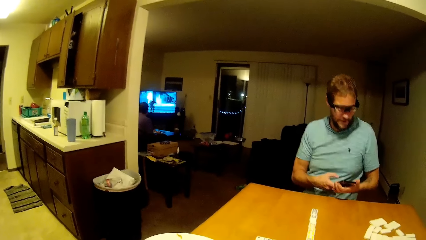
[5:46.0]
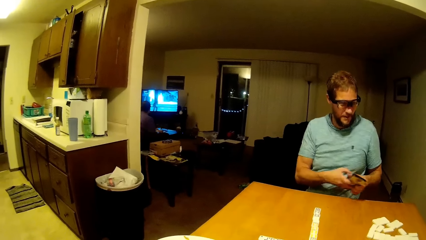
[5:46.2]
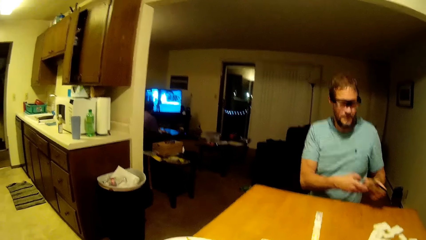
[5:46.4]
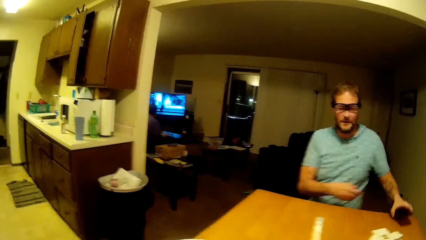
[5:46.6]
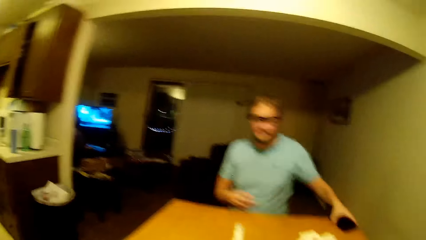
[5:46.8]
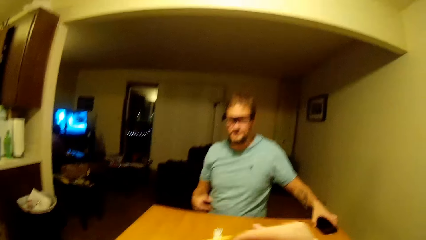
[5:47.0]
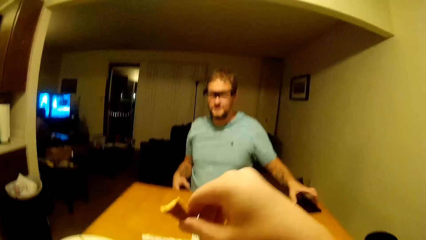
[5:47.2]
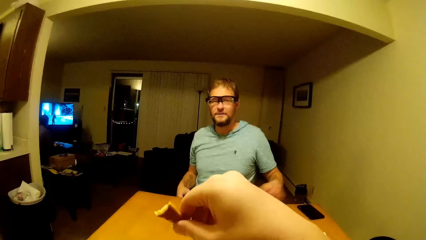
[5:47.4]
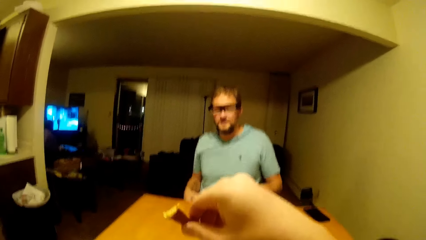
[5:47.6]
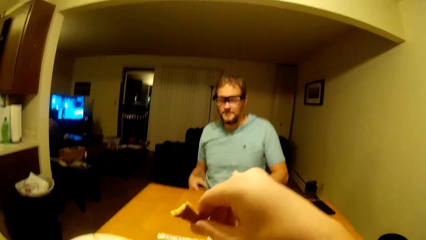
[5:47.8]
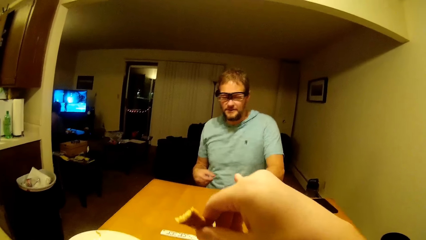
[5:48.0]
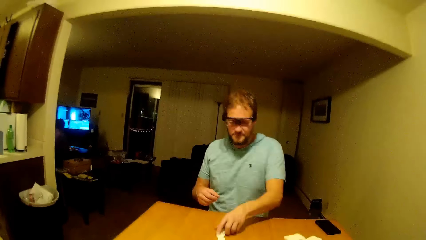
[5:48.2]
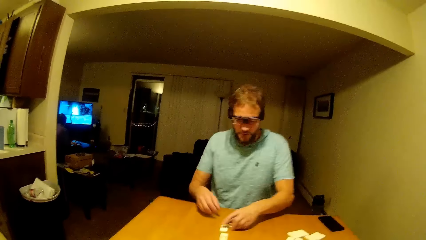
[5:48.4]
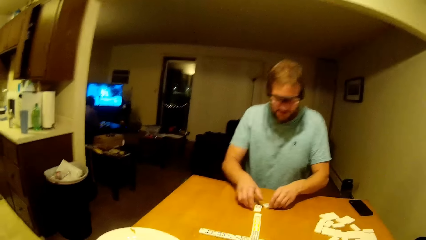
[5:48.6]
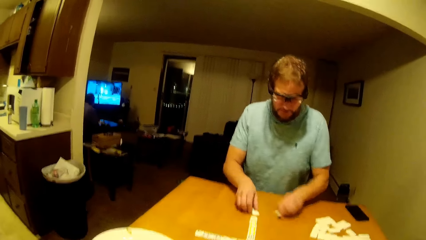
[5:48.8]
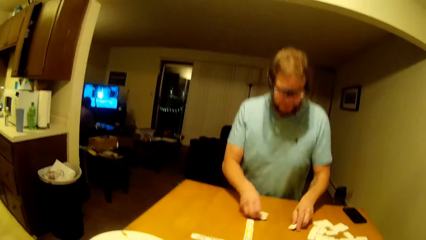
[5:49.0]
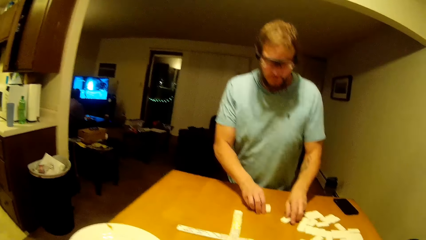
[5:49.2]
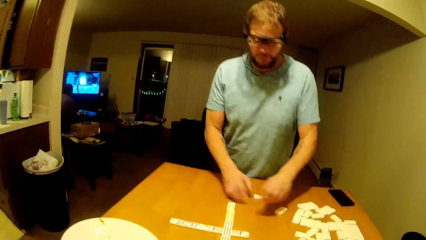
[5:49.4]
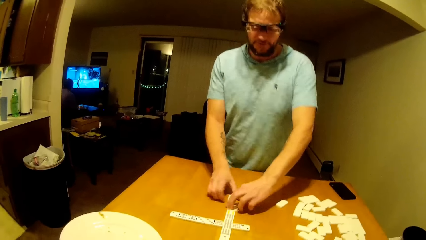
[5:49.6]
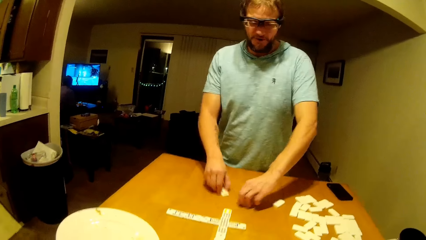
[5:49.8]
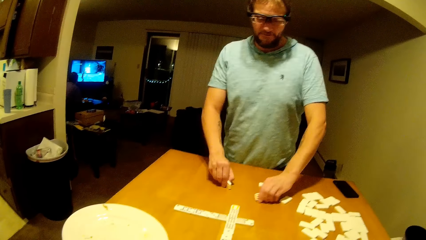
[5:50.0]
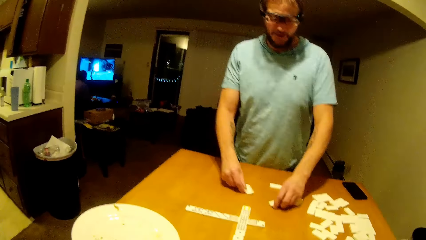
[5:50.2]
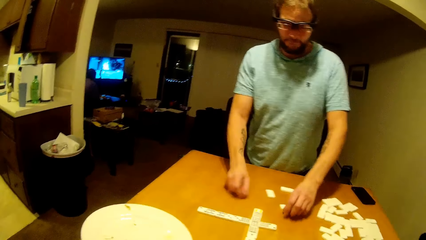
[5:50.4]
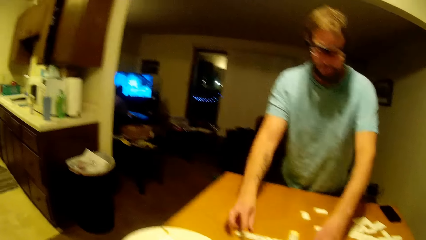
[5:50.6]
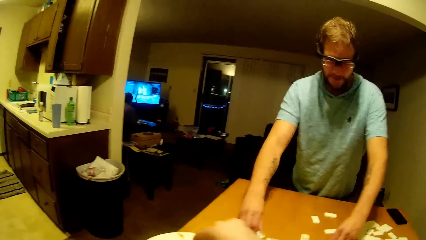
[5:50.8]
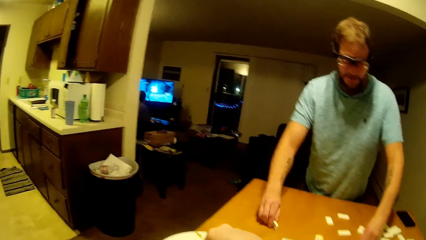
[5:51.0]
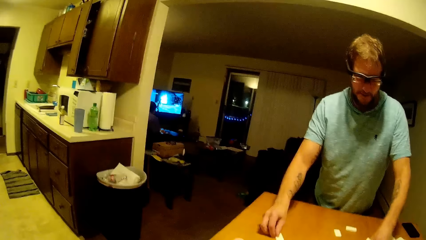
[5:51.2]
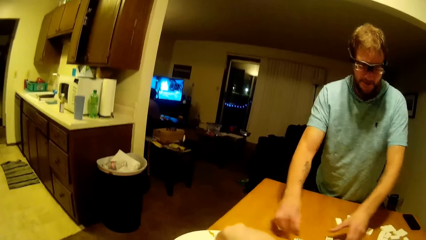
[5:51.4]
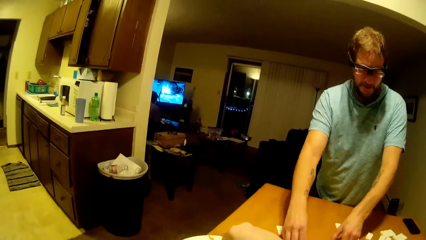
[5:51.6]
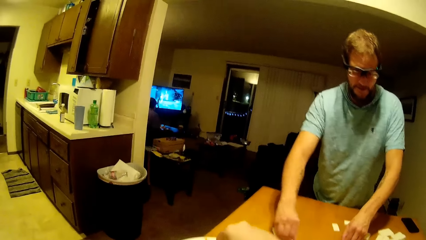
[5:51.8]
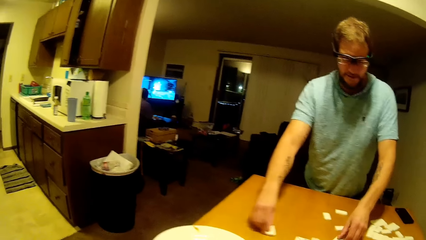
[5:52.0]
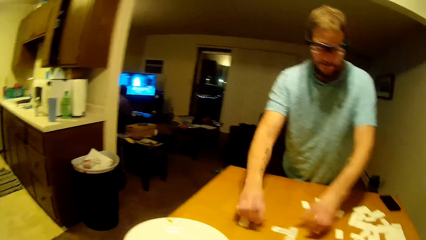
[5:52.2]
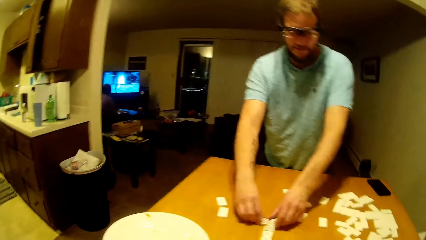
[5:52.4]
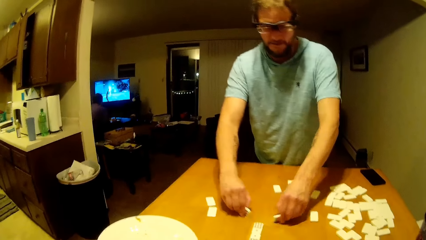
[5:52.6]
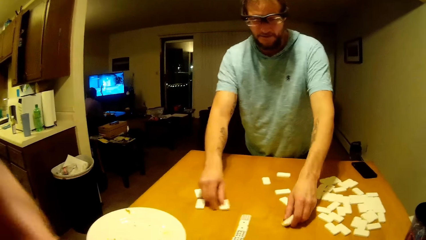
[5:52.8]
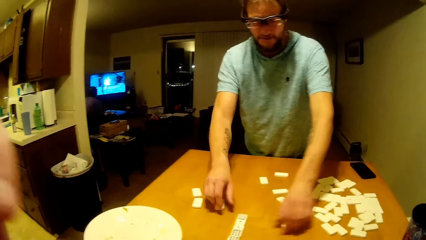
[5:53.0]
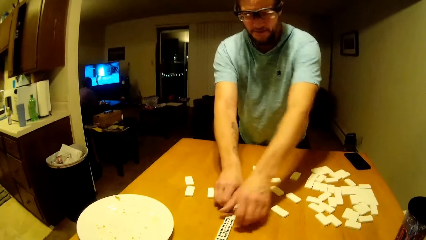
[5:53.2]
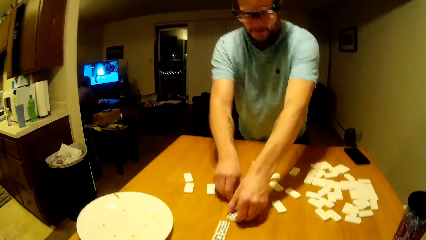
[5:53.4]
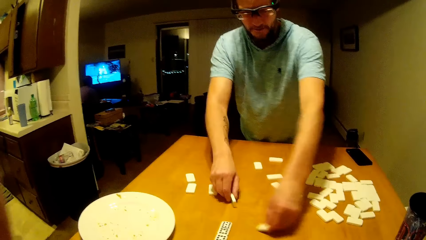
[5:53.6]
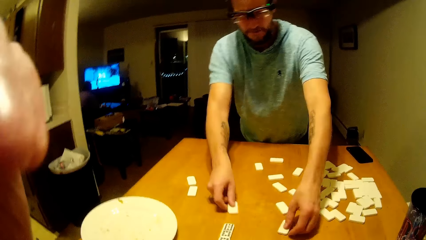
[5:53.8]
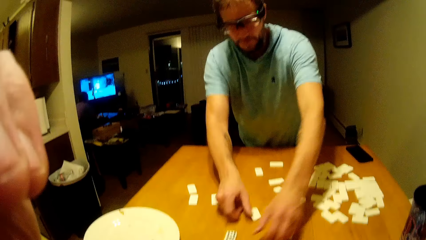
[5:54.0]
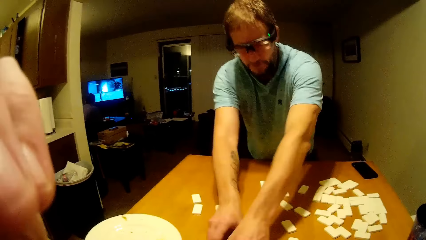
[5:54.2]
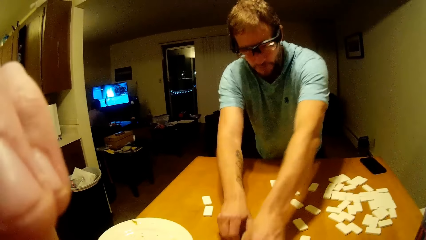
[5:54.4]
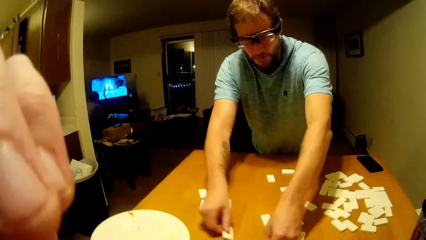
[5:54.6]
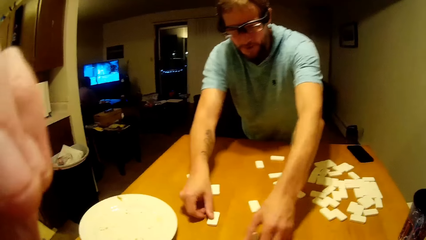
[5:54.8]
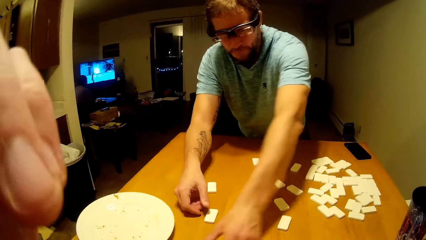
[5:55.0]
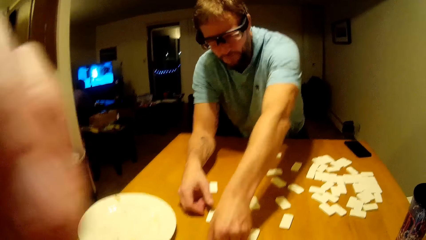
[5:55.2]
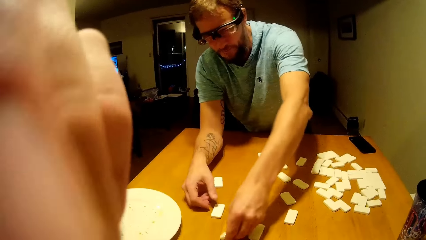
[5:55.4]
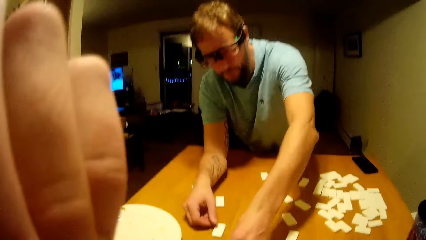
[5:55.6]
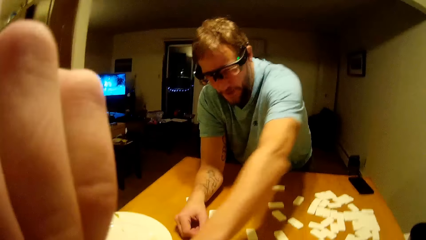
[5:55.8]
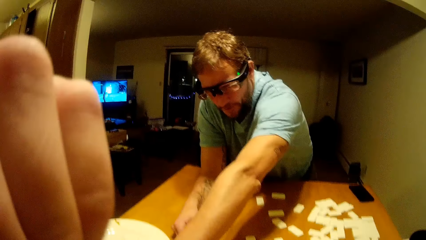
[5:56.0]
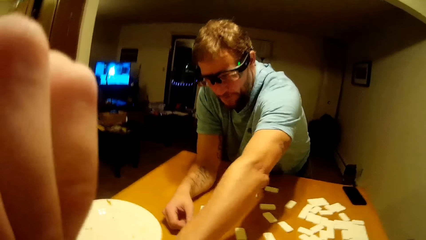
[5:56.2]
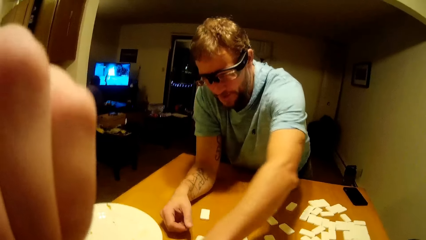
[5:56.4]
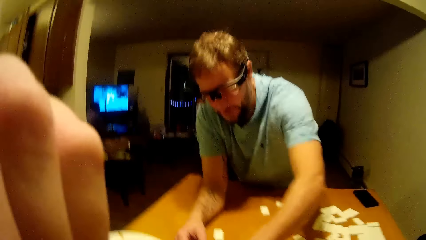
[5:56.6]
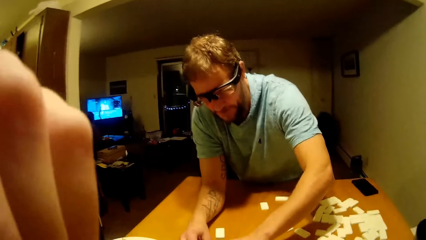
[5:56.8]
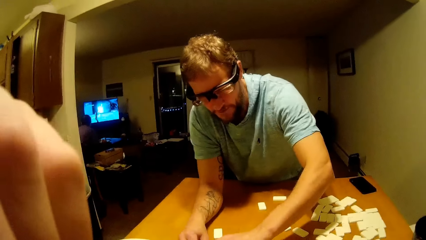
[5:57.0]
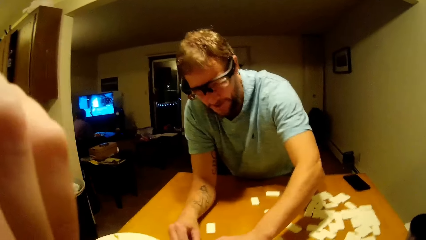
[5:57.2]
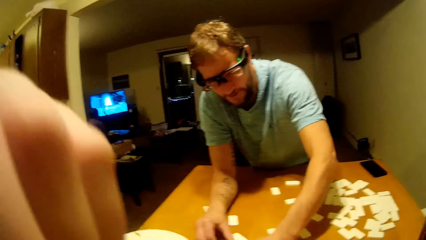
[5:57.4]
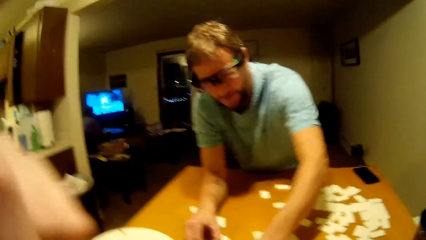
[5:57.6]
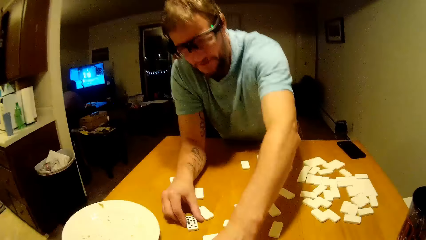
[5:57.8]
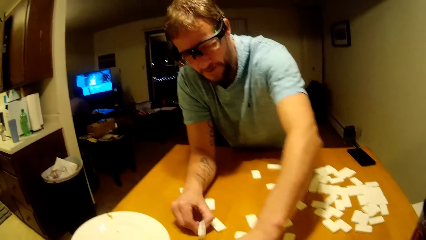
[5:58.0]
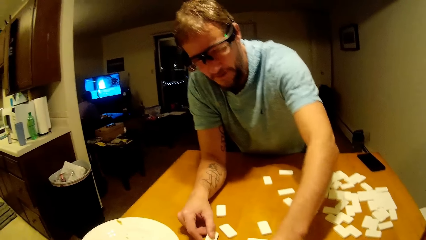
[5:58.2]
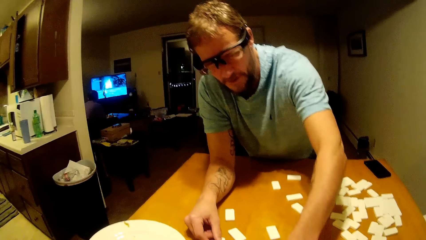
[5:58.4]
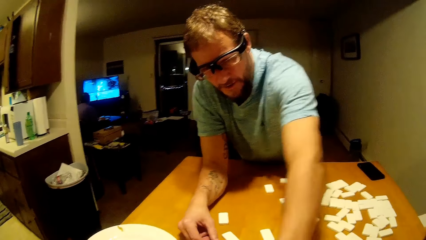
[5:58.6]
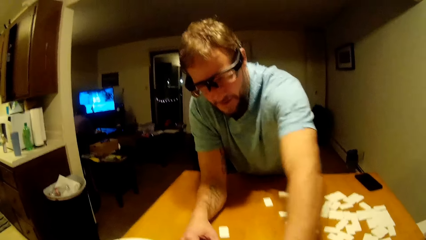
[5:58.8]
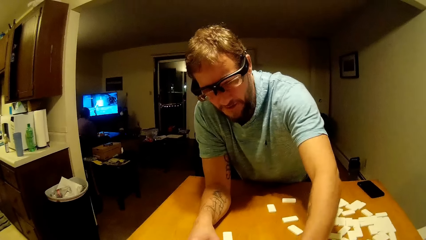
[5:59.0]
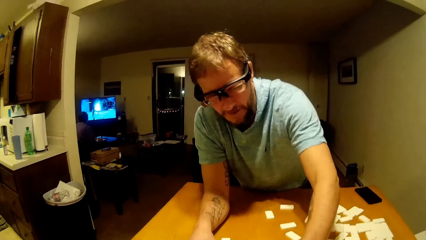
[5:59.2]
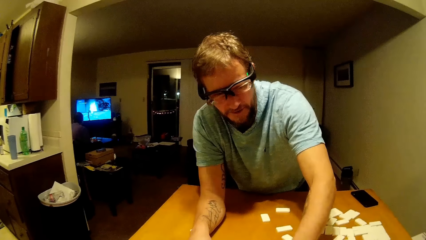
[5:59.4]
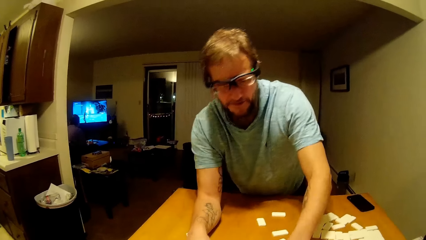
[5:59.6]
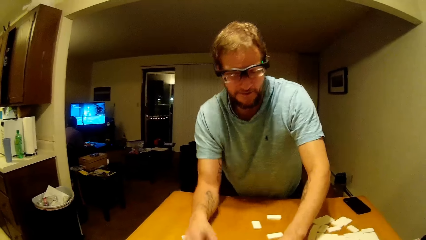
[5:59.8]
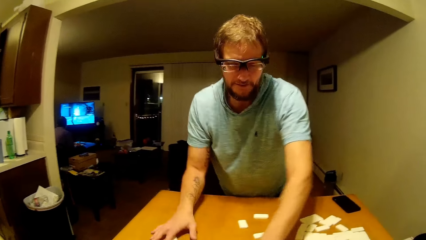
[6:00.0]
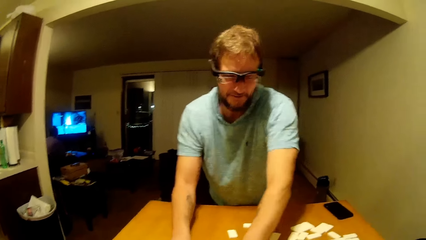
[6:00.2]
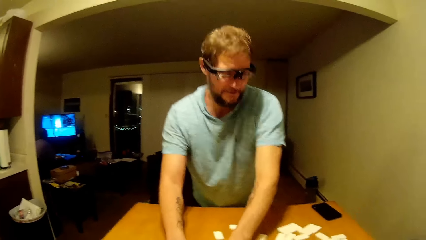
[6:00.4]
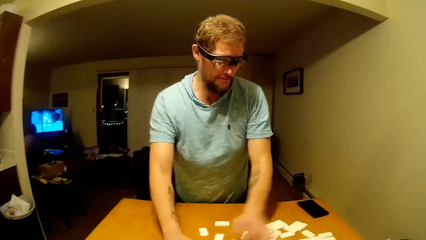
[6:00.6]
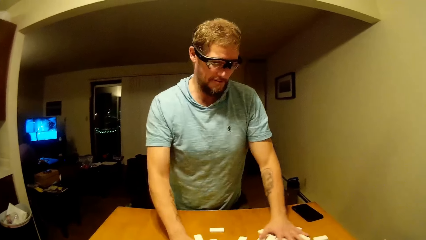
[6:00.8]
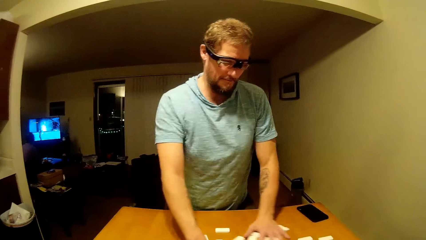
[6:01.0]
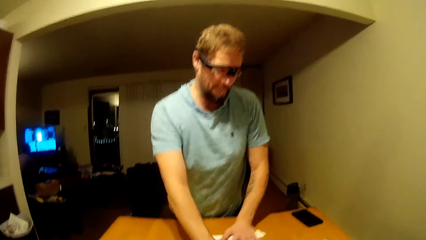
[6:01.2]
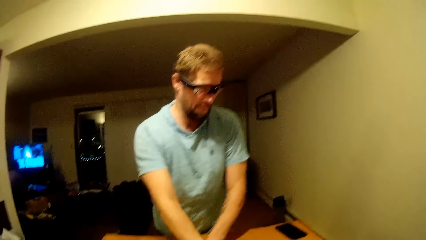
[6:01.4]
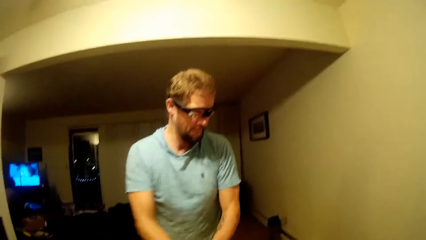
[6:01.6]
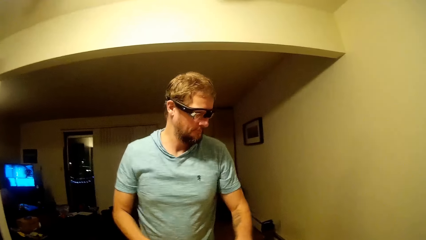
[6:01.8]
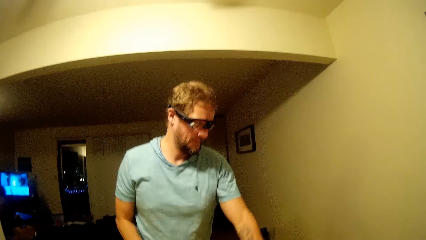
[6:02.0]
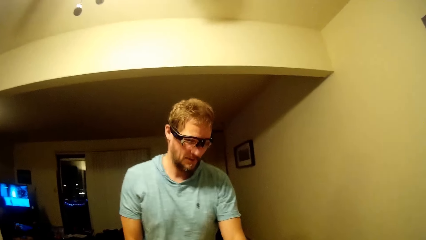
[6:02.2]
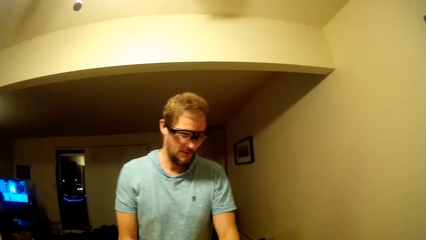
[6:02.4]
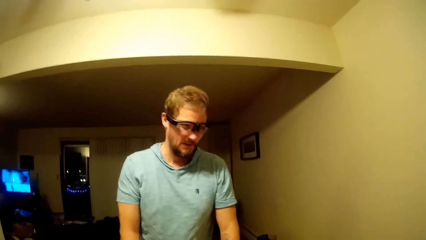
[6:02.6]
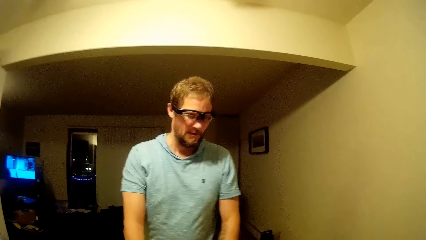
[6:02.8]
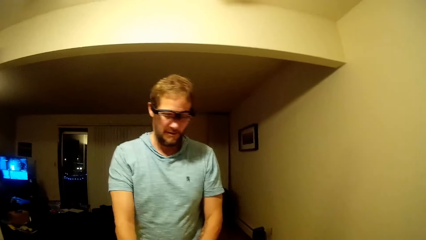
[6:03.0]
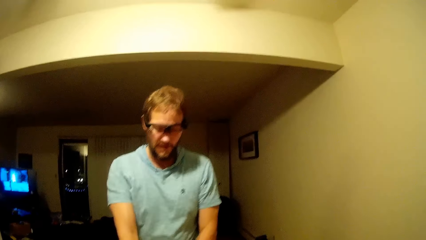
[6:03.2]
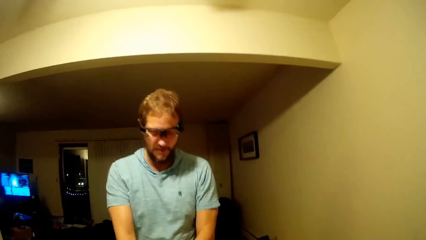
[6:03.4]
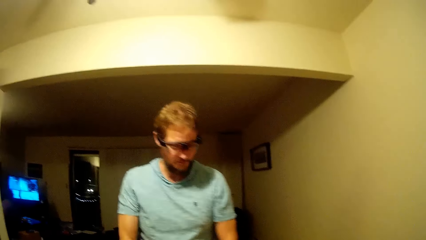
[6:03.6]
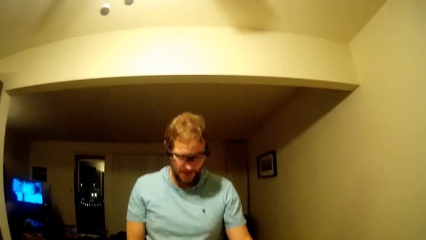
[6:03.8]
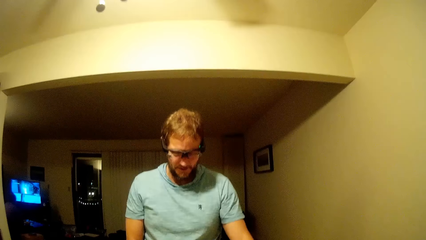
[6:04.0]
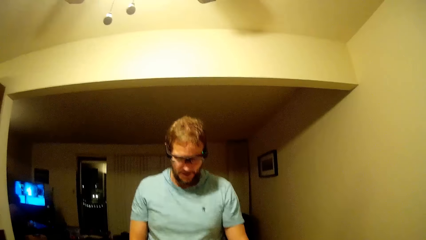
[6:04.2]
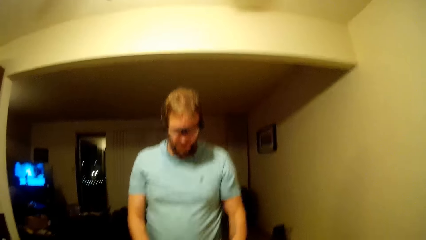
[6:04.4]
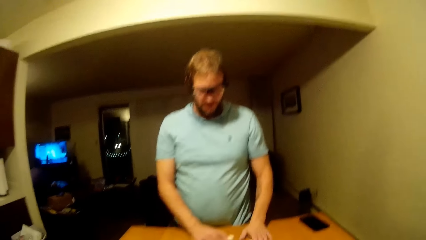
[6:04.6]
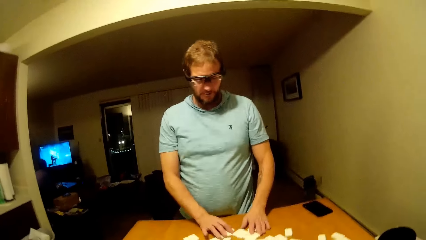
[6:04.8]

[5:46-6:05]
The camera wearer places the plate on the table. A man places the phone on the table. The man rearranges the dominoes on the table.
